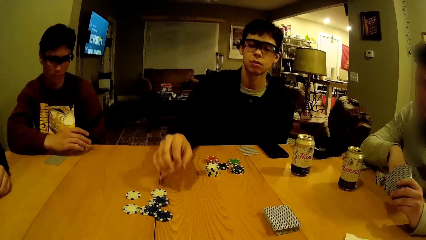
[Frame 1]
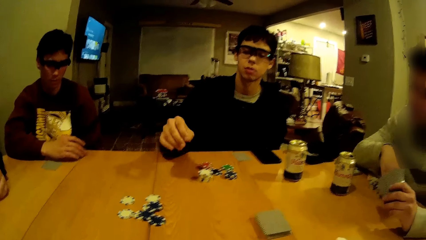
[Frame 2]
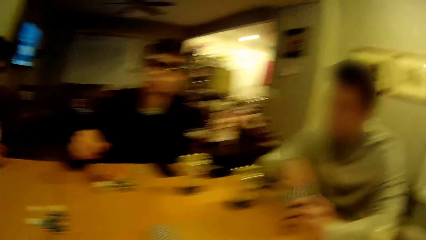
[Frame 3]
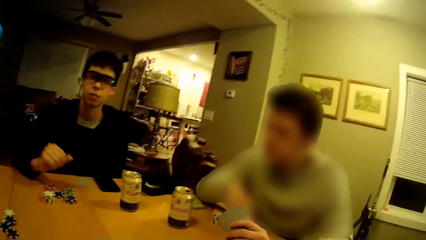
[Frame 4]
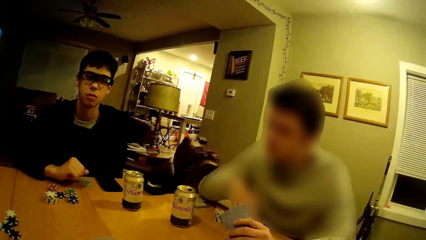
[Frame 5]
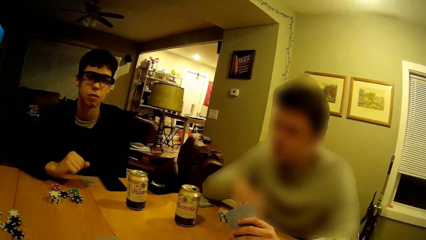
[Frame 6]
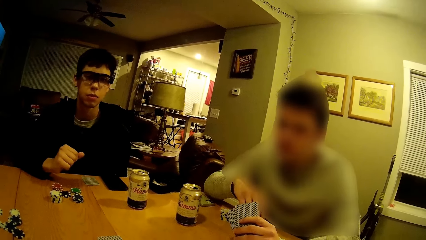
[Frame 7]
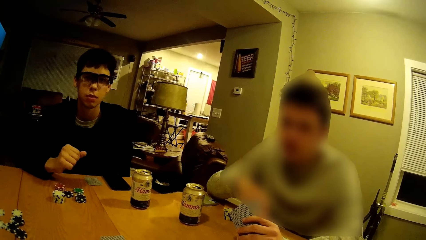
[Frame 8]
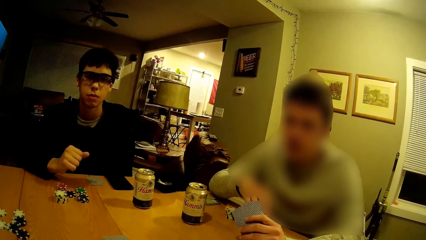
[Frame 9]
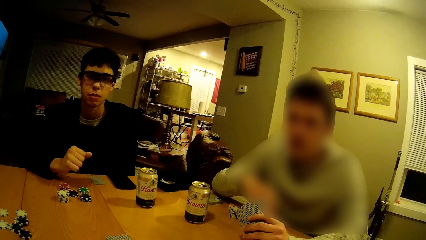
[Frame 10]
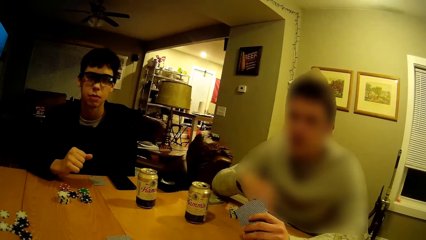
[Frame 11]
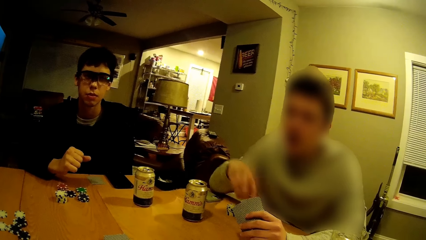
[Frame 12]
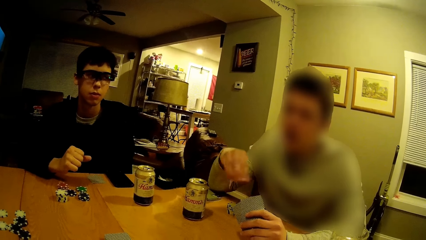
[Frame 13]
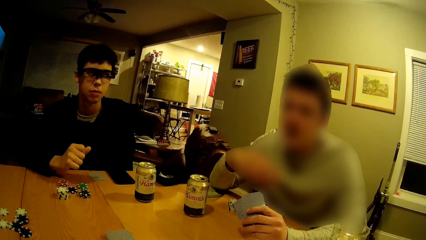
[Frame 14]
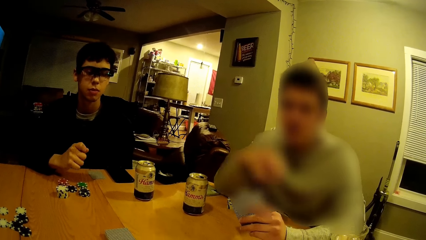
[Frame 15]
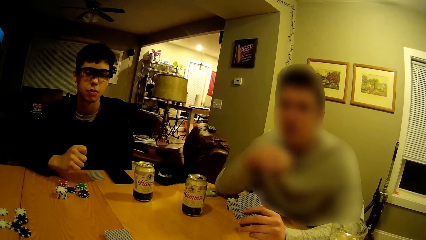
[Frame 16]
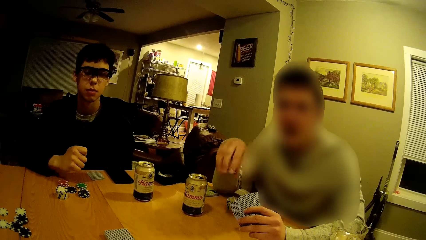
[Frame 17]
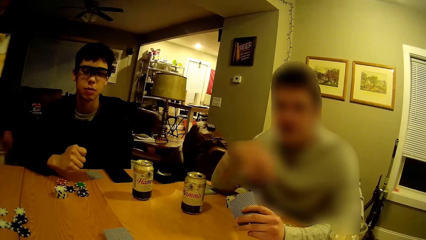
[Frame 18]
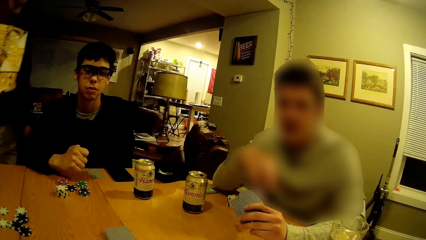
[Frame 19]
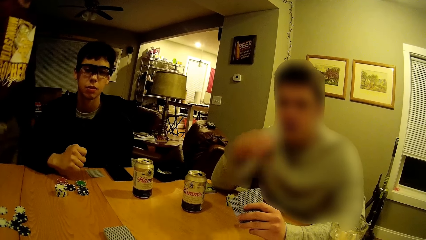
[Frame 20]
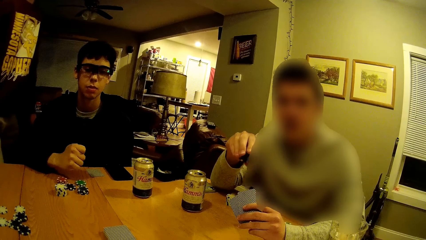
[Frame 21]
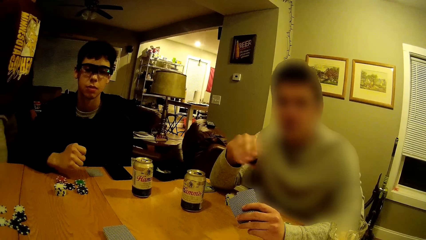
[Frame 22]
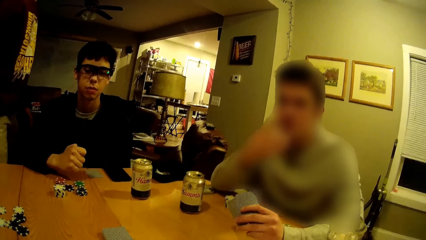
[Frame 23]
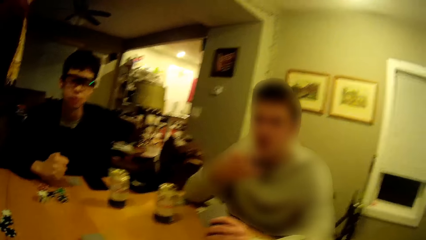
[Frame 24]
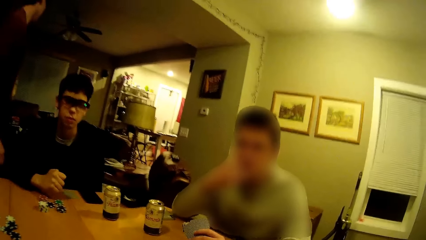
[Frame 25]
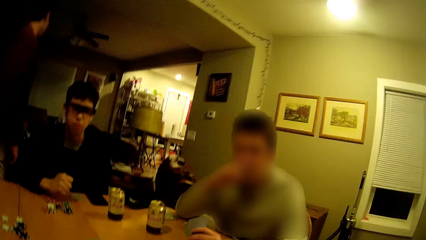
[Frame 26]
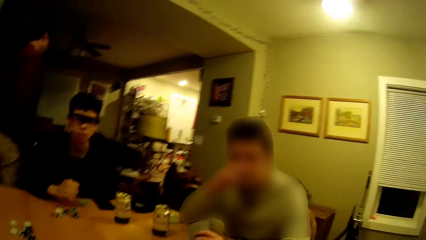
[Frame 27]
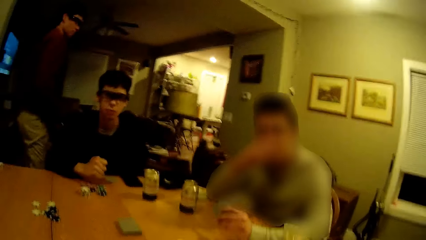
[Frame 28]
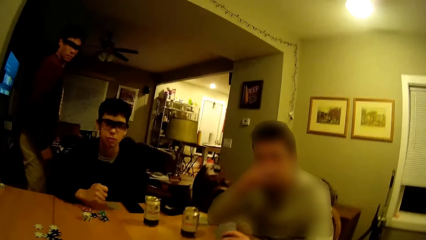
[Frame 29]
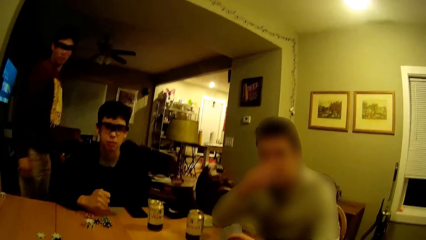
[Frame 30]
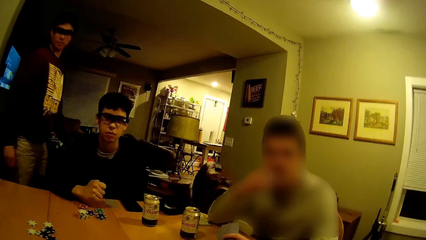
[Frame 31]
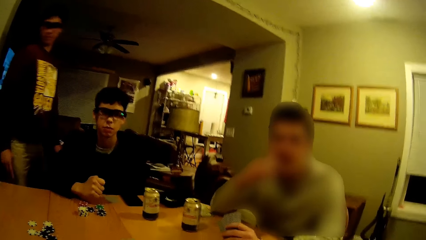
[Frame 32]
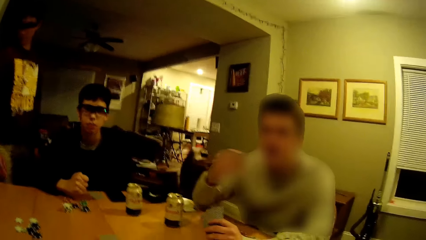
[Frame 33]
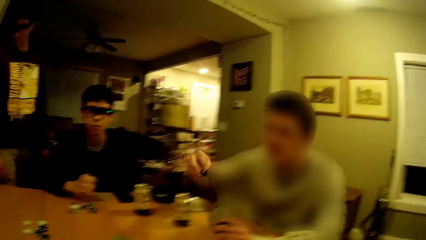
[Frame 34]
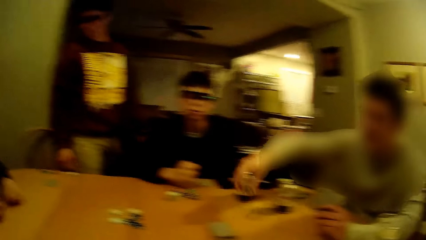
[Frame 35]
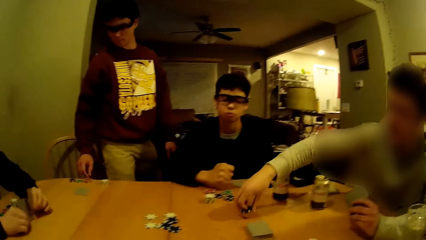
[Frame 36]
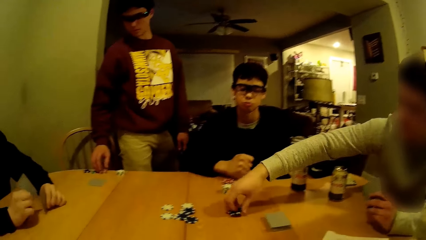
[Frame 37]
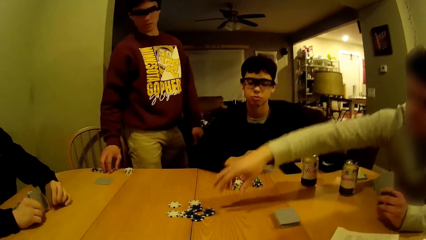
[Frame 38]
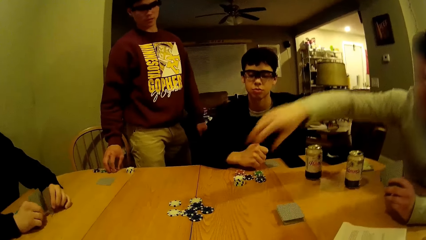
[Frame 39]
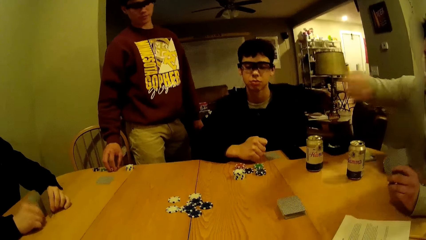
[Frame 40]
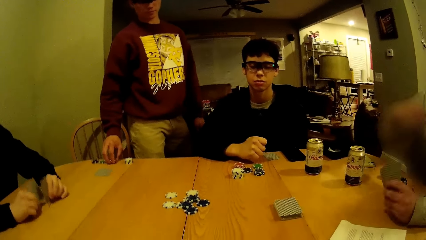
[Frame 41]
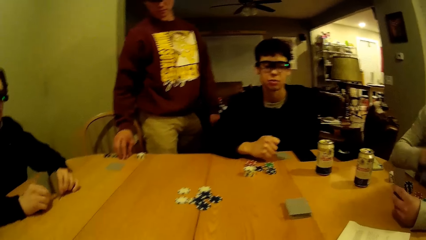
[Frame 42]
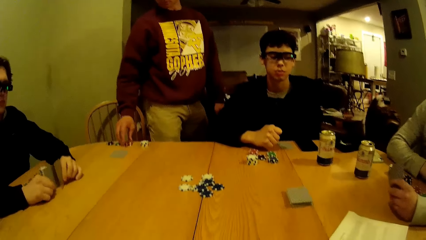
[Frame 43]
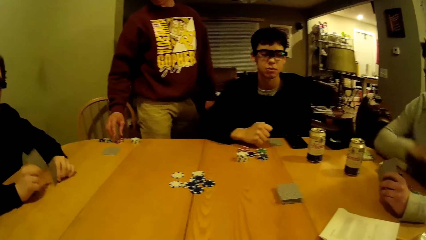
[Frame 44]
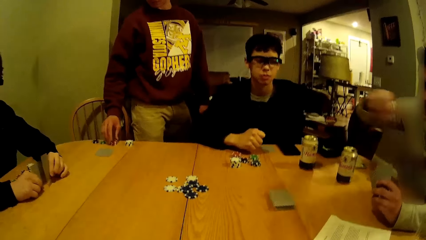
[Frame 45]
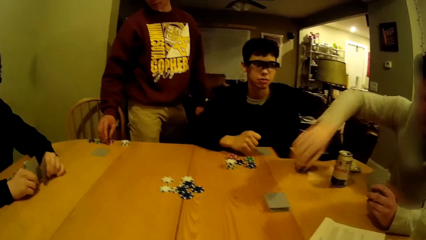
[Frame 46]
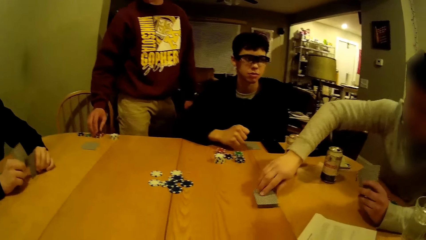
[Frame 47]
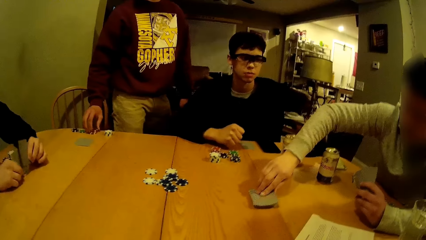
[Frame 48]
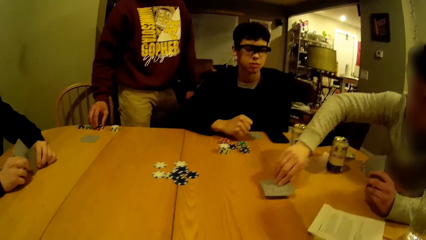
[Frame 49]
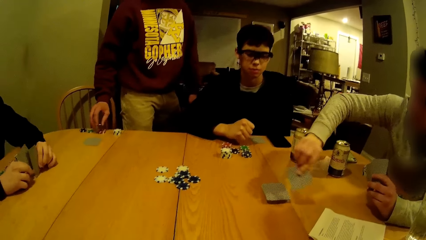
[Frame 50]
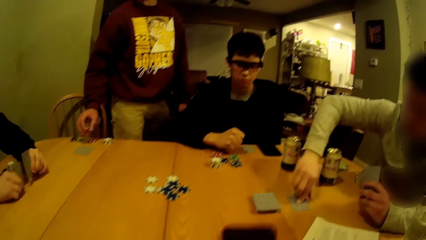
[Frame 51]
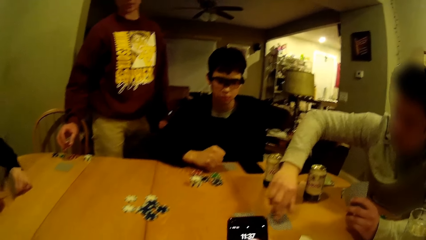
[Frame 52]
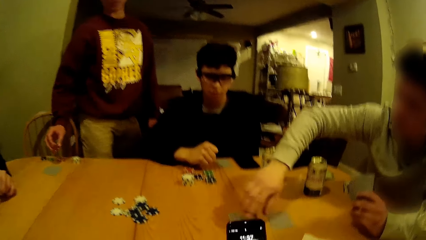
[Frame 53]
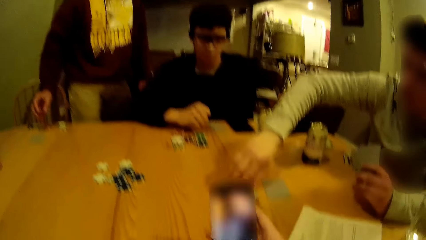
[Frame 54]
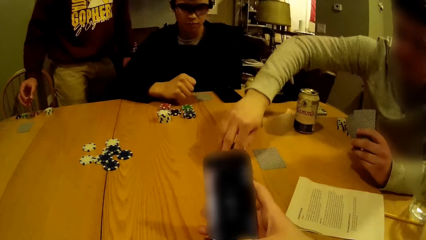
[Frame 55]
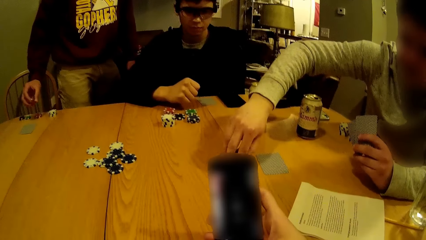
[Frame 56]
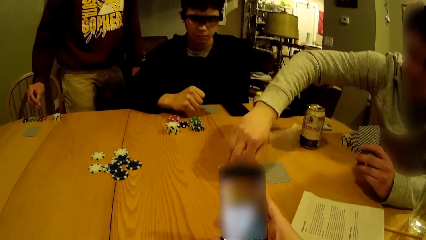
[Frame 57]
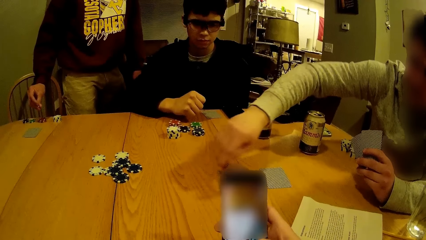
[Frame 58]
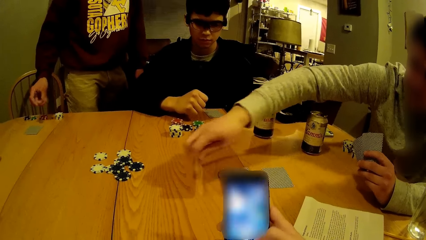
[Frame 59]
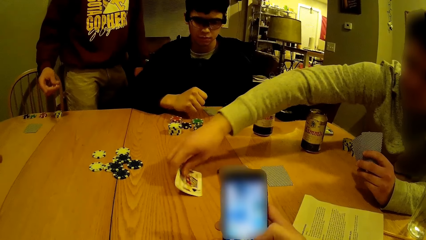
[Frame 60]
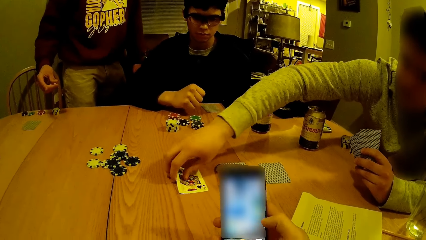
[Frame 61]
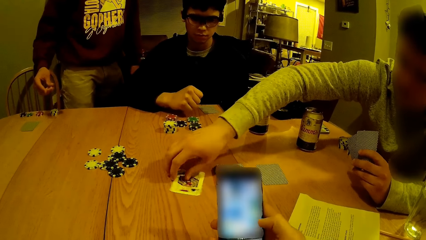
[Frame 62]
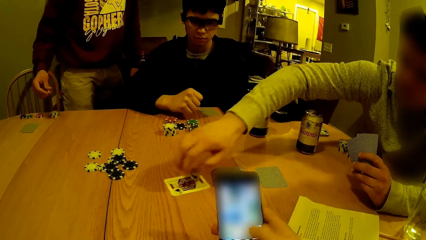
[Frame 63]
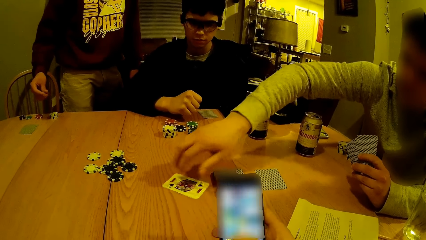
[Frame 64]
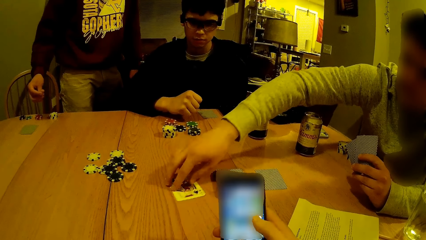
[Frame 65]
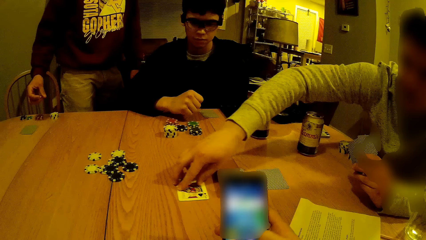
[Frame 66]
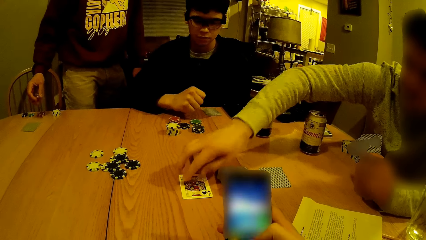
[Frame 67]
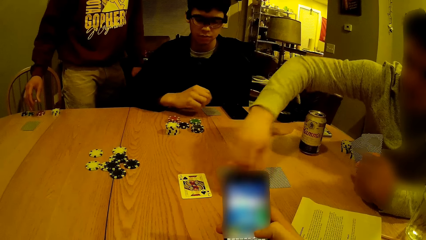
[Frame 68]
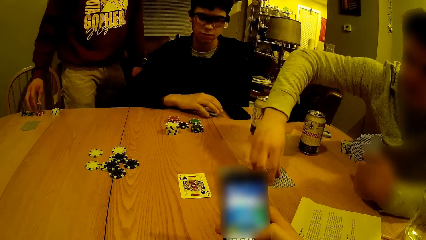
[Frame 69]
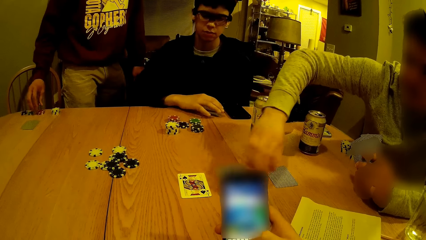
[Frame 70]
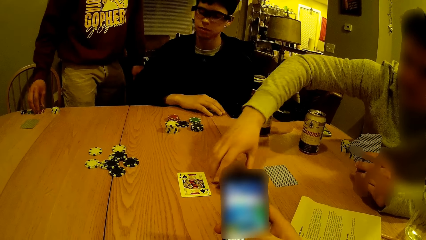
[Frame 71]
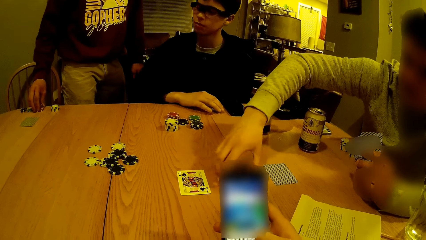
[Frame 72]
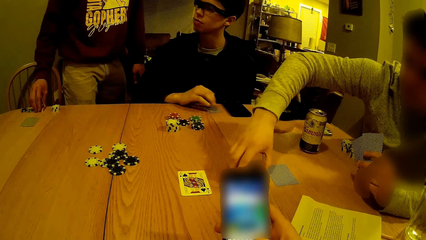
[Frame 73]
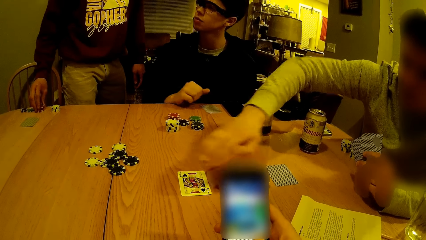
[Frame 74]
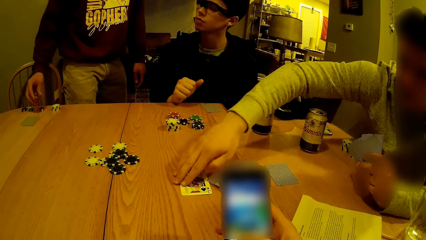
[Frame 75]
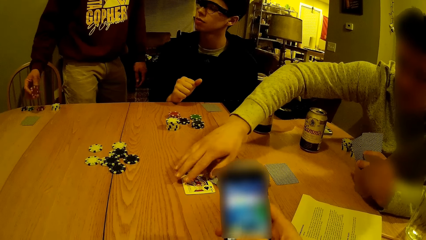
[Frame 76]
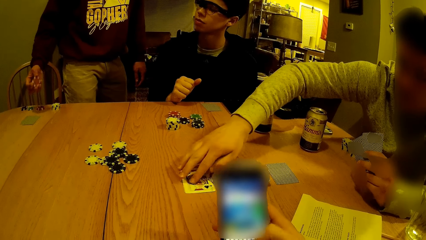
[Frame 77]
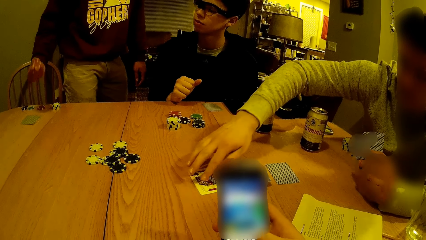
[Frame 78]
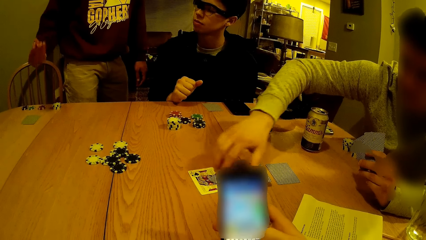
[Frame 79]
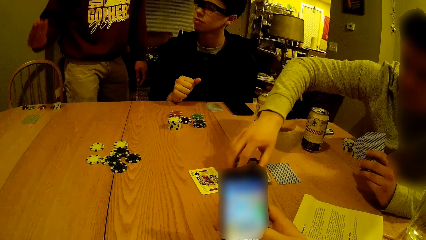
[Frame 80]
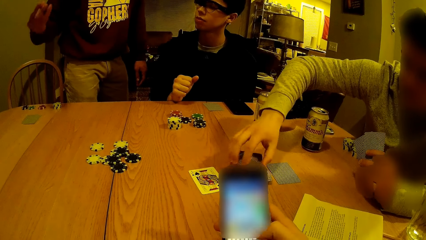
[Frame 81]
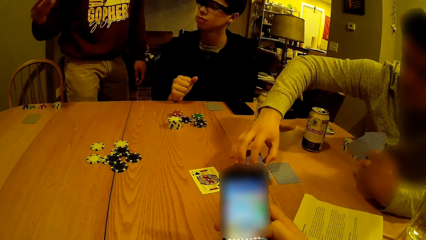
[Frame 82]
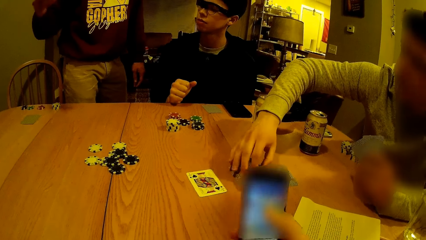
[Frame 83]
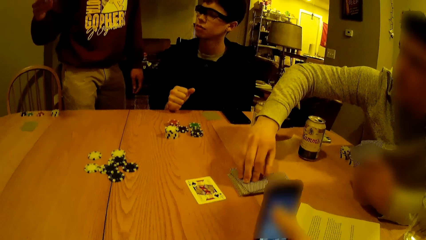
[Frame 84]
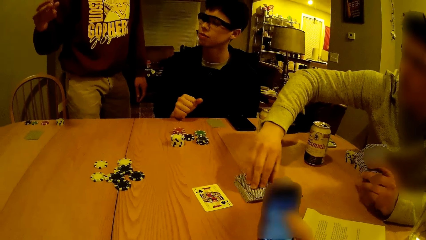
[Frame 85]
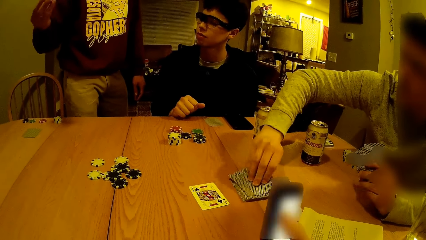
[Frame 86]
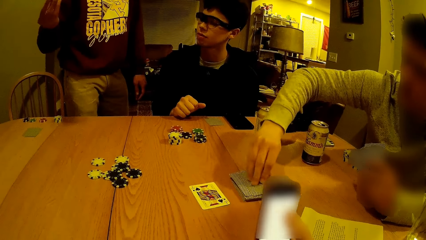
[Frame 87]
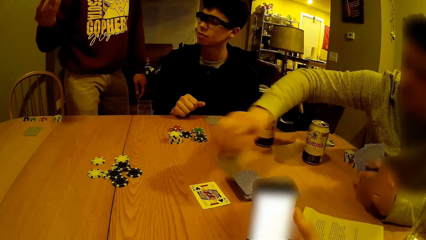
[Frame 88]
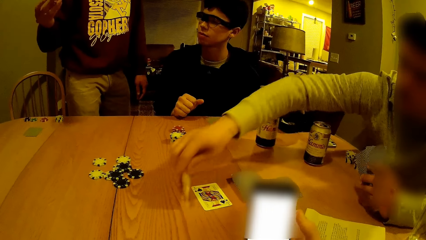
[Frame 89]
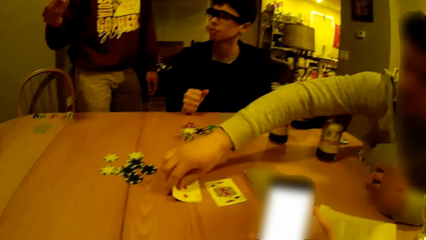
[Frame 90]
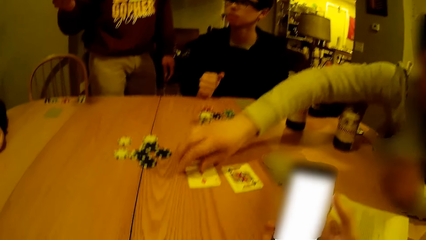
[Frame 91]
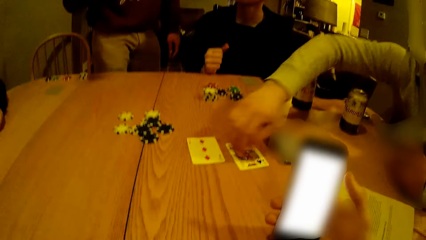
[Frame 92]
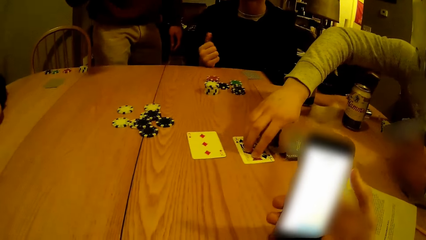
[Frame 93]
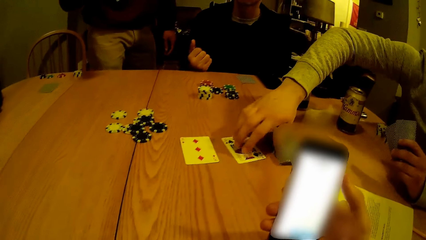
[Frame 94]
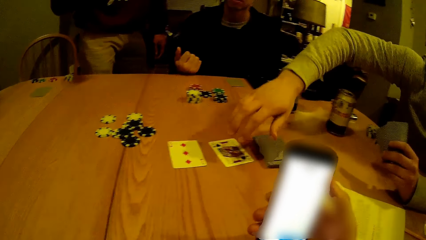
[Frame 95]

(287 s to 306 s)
A man picks a chip from the table with his right hand and drops the chip on the table with his right hand. The camera wearer dialogues with a person. He interacts with a second man. A third man stands up from the chair. The second man drops the chip on the table with his right hand. The third man picks a chip from the table with his right hand. The person plays a casino game. The second man shuffles the cards on the table with his right hand. The camera wearer dials a phone. The person plays a casino game again. The camera wearer holds the phone with his right hand.
